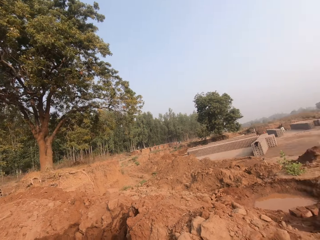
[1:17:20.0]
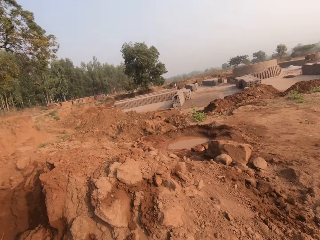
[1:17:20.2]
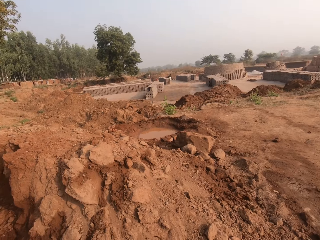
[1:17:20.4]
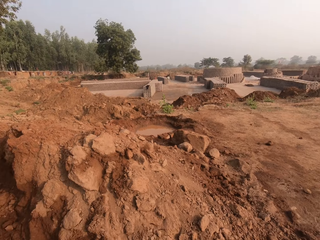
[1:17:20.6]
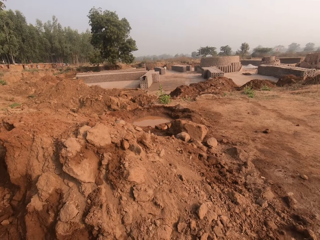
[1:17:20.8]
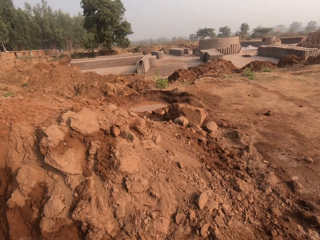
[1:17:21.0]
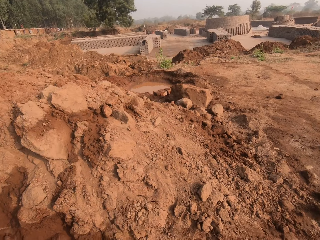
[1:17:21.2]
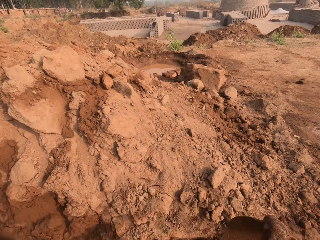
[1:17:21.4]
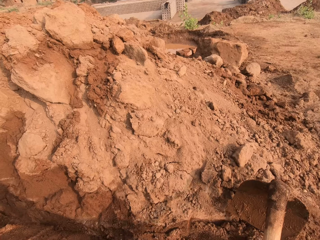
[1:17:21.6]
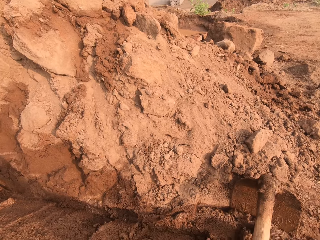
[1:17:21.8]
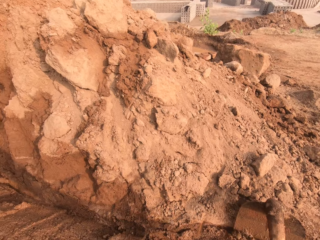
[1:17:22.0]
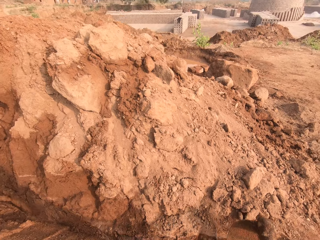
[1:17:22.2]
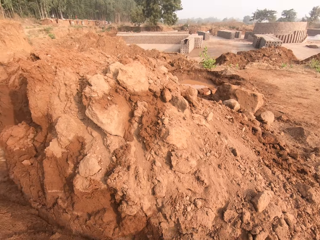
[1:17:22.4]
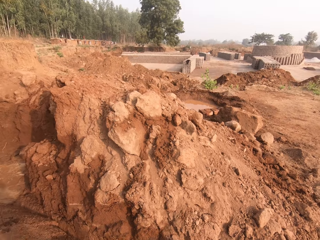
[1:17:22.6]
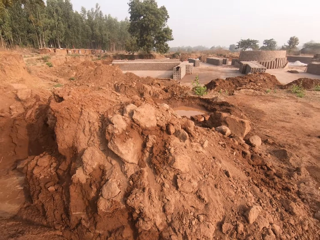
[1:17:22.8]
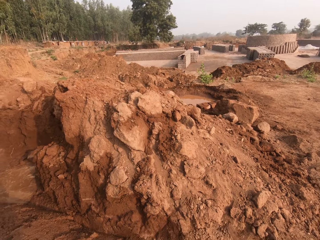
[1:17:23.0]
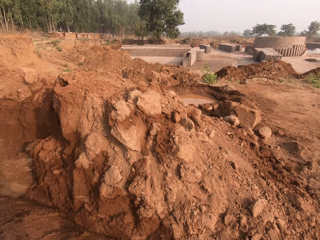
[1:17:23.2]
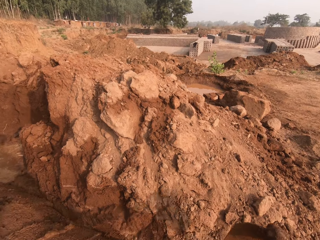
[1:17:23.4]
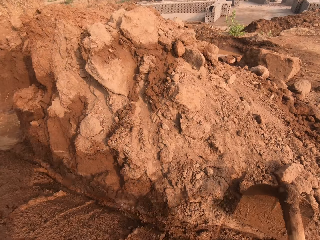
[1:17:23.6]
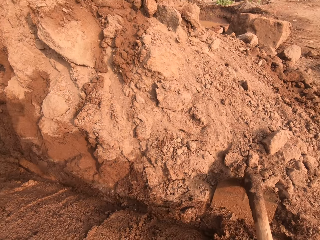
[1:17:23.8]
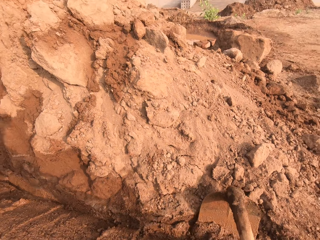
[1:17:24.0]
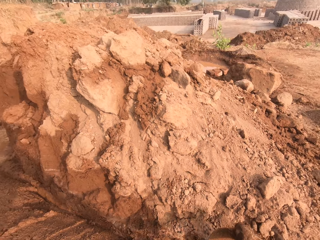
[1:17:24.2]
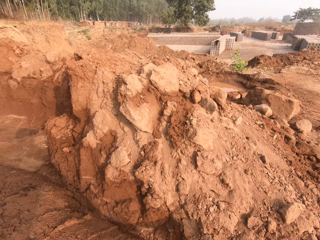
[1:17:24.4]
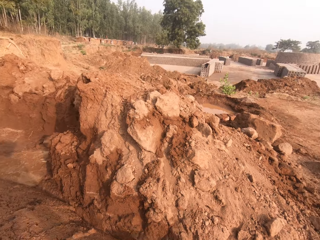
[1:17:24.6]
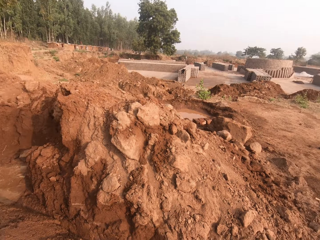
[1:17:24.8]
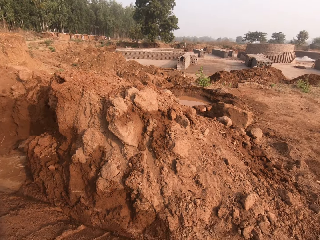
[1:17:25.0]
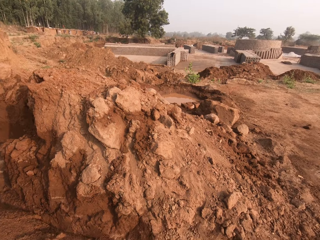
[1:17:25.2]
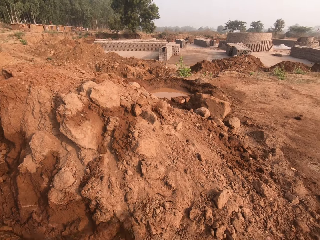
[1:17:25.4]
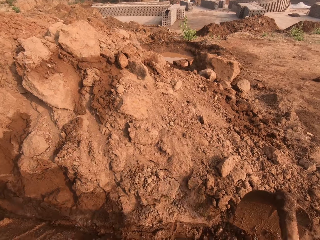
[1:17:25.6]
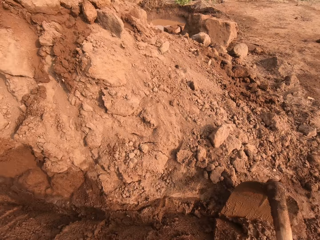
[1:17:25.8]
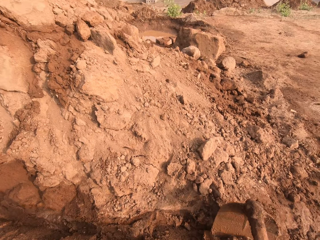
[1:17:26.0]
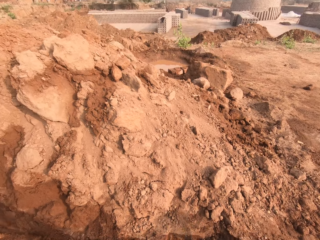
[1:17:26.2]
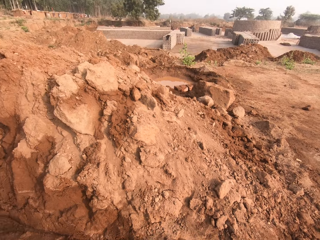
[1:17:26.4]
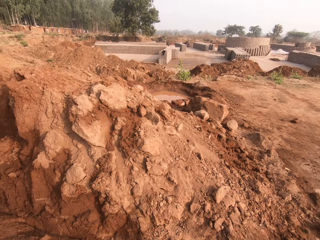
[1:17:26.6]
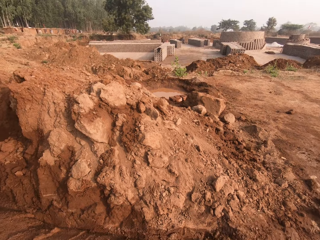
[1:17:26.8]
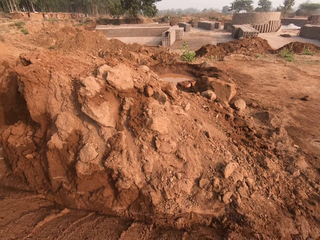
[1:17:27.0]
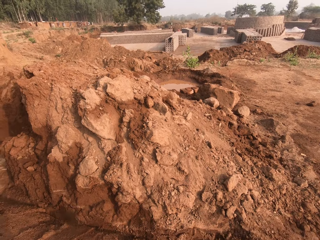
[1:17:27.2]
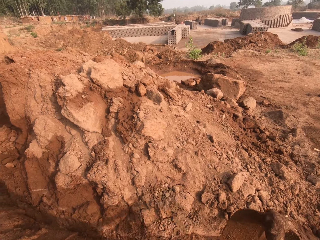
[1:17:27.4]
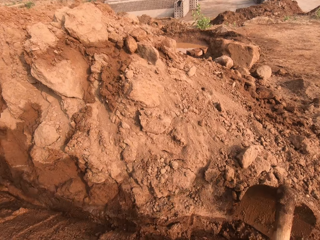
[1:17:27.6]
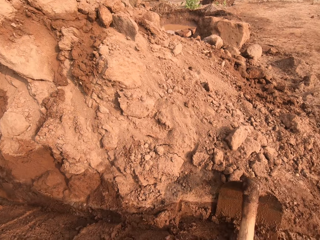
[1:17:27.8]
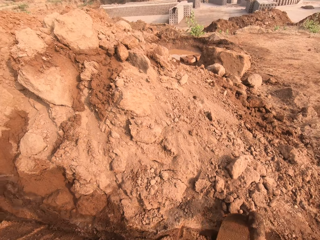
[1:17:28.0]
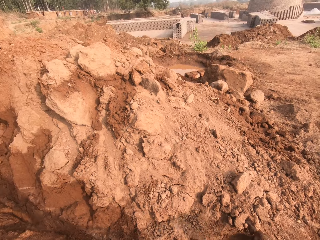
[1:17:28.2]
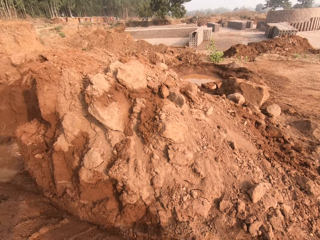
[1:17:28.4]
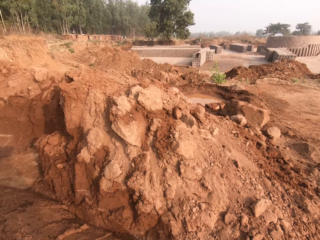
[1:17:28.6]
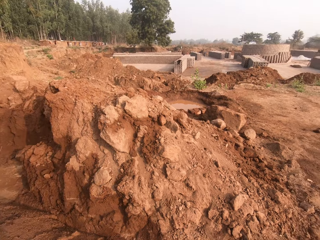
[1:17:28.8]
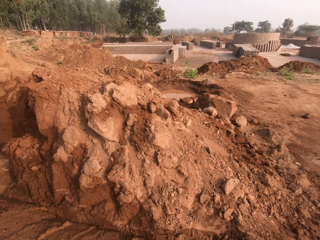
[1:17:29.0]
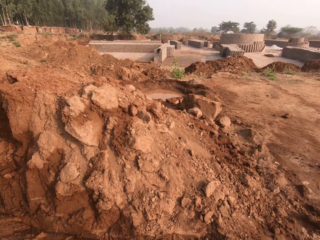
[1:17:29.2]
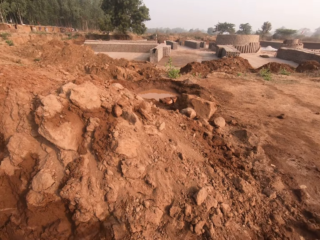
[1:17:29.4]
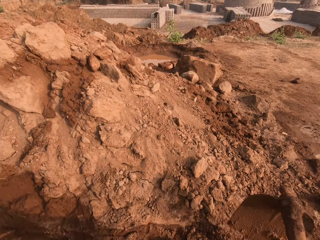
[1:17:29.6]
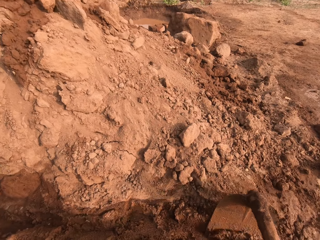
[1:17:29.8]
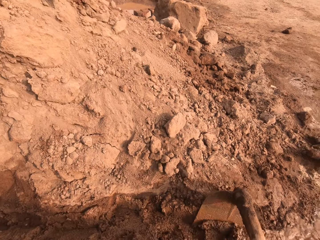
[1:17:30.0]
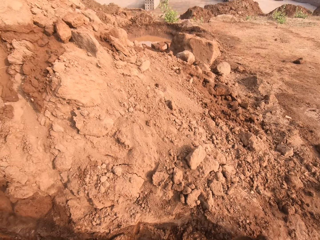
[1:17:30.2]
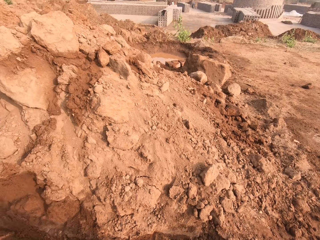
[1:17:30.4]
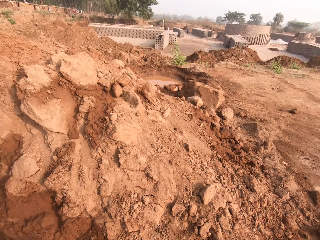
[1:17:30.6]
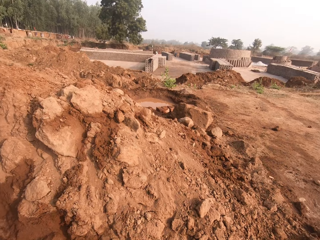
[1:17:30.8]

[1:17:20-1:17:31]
The camera wearer moves the soil with the hoe. They pack some sand with the hoe in both hands.

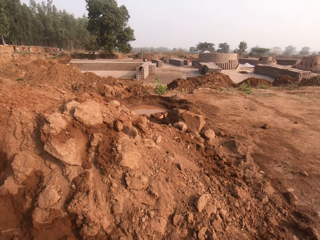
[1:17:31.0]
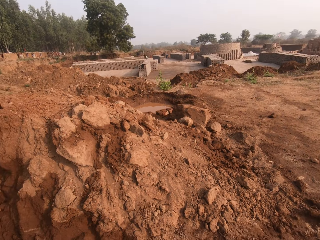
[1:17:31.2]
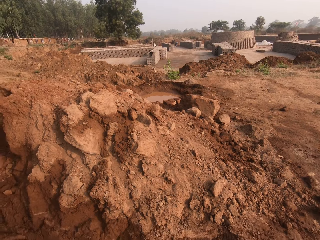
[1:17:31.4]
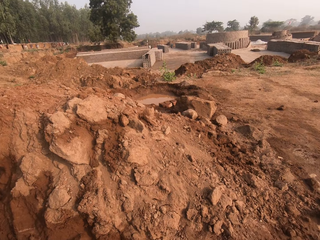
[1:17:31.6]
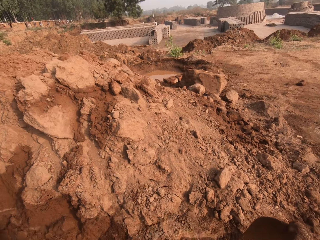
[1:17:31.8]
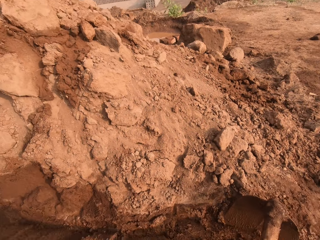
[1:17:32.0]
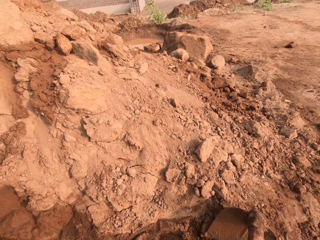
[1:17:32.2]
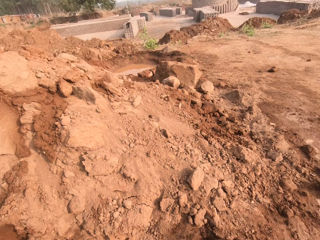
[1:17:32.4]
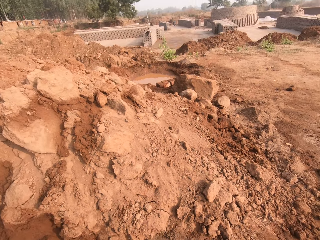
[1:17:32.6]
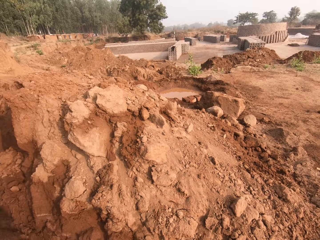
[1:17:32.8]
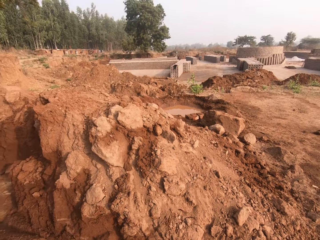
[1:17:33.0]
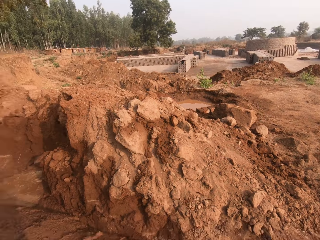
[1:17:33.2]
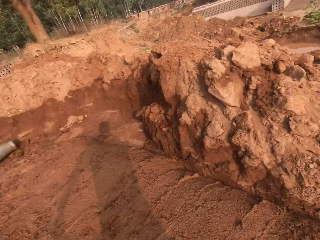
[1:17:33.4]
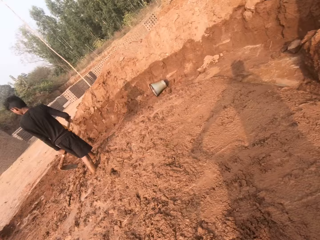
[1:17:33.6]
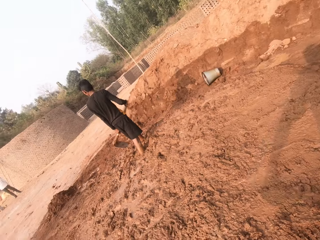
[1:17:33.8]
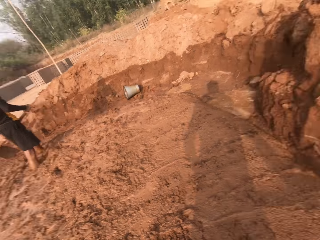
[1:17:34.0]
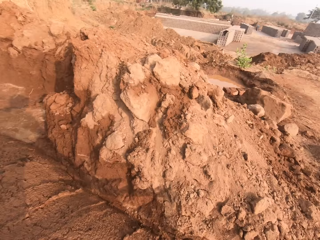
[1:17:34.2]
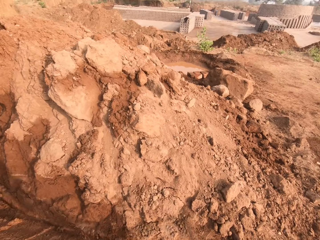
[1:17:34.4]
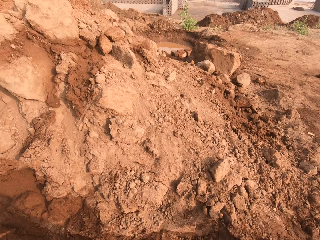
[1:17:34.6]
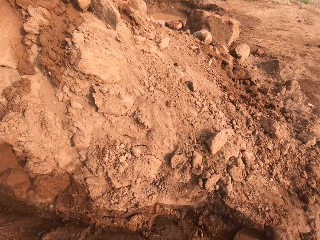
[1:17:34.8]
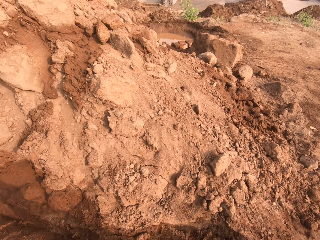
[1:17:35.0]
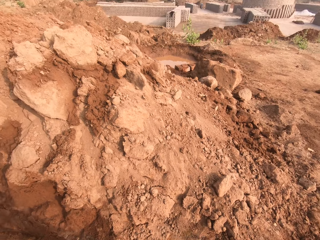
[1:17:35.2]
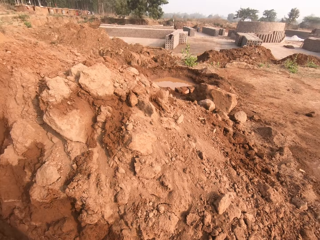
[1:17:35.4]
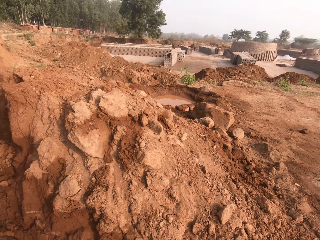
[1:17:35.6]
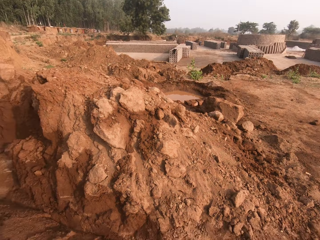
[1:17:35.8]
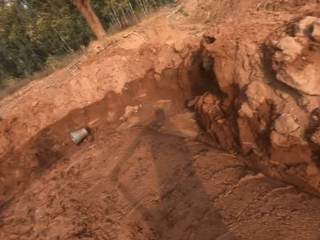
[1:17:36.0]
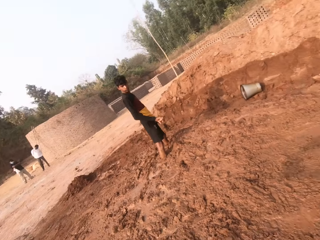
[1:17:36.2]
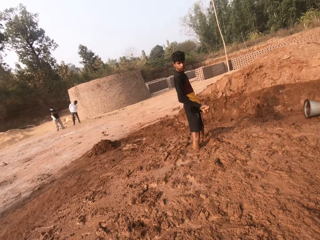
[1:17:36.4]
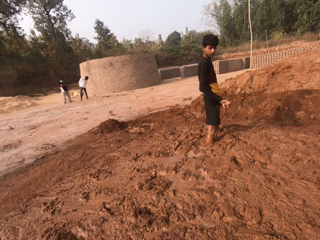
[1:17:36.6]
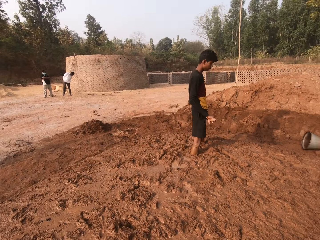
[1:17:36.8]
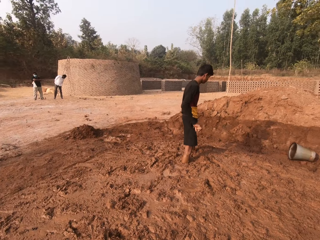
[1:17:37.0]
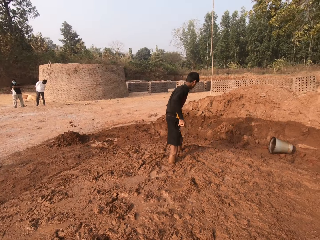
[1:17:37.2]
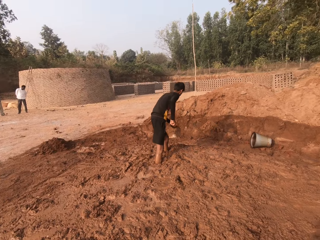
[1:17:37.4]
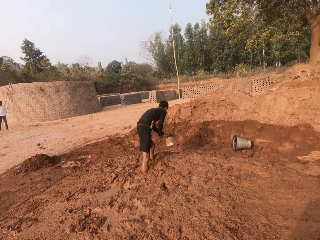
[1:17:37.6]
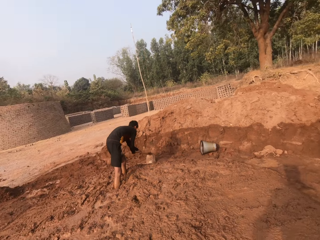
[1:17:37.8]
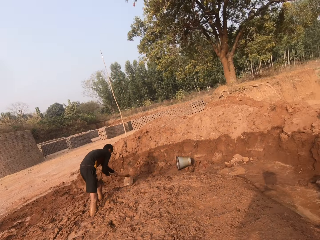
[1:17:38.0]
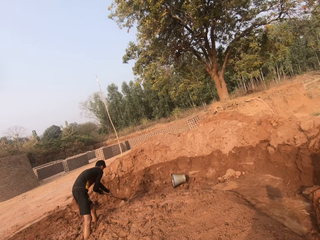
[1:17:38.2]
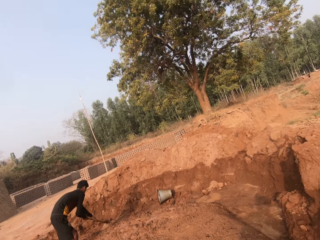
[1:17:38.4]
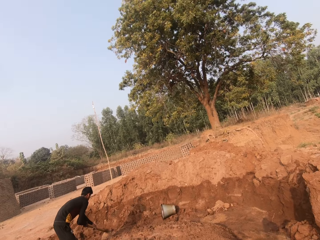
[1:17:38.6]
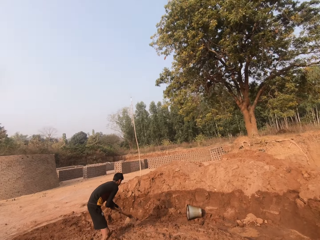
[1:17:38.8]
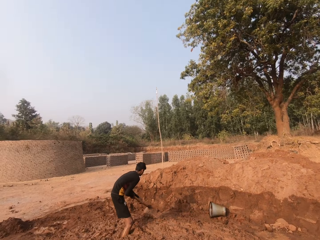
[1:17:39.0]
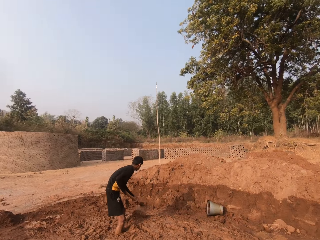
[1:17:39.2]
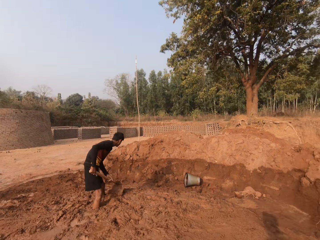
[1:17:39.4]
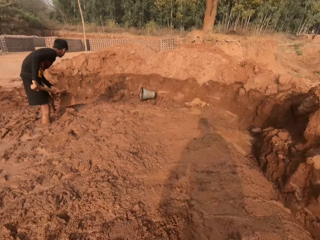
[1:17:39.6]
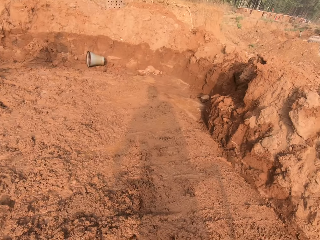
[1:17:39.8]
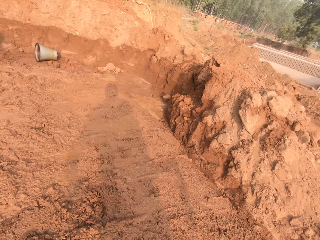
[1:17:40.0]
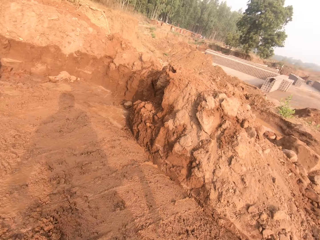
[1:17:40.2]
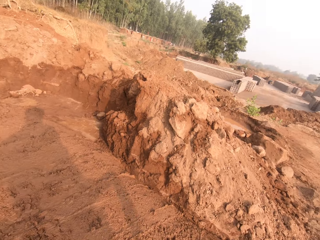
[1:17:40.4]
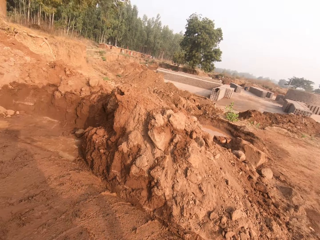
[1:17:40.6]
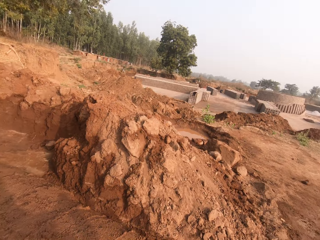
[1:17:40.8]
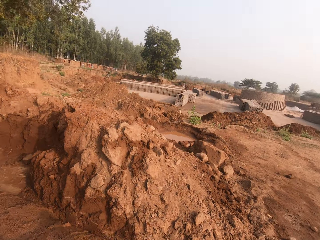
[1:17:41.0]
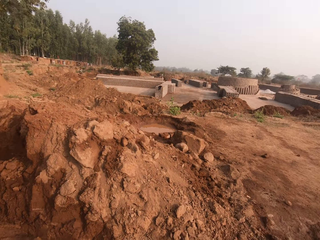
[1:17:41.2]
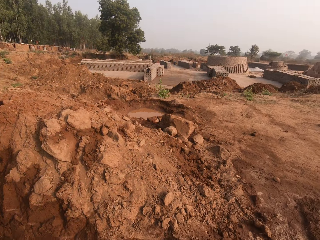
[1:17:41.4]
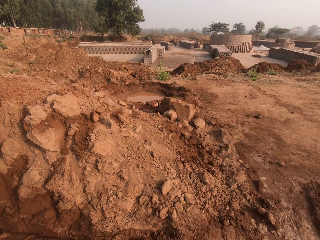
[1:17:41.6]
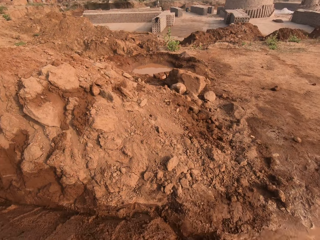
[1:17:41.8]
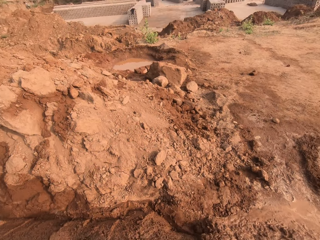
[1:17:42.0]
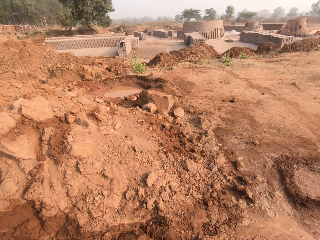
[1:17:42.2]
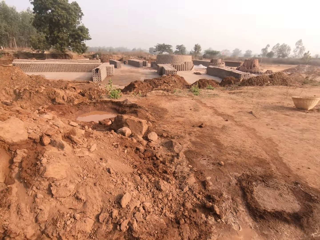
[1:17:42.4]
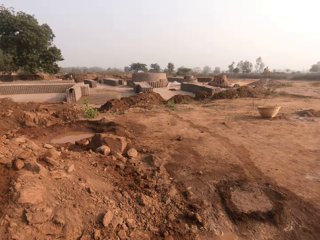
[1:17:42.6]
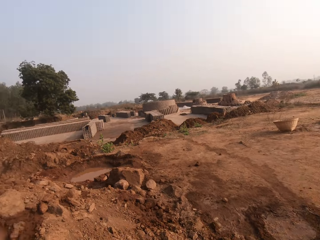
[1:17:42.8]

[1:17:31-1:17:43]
The camera wearer looks around. A boy moves the soil with the hoe. The boy packs some sand with the hoe in both hands. The camera wearer looks around.
